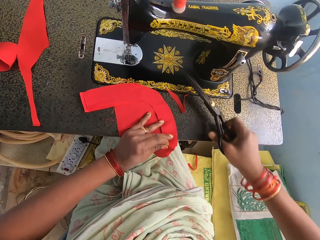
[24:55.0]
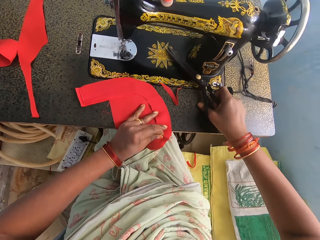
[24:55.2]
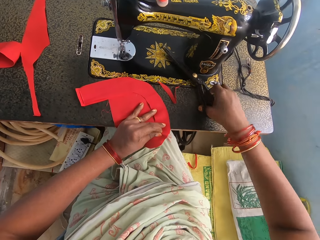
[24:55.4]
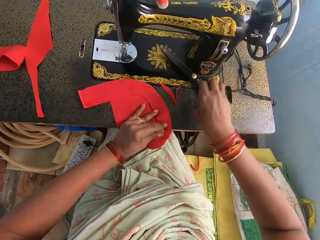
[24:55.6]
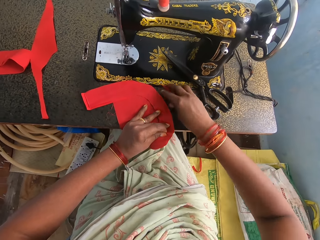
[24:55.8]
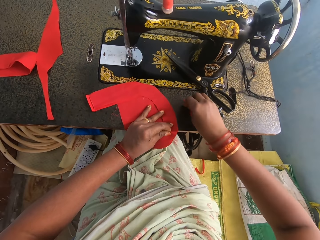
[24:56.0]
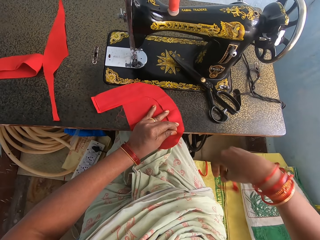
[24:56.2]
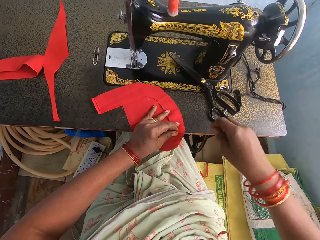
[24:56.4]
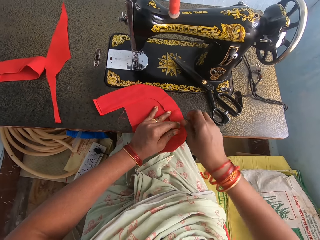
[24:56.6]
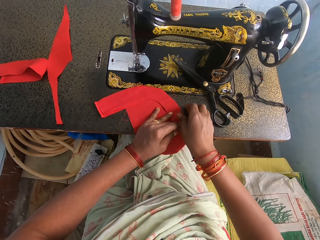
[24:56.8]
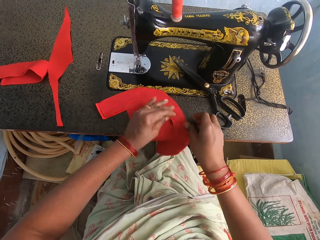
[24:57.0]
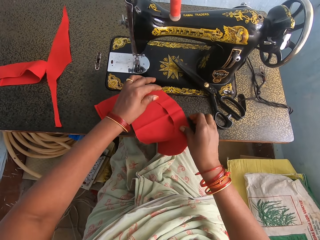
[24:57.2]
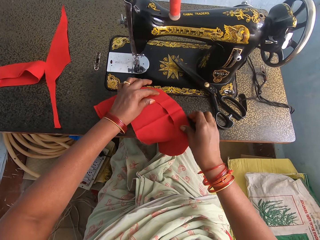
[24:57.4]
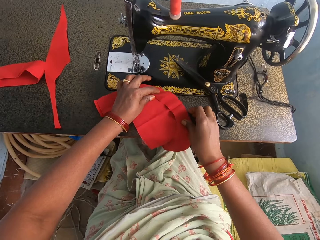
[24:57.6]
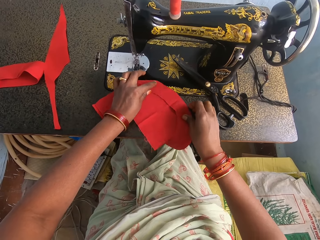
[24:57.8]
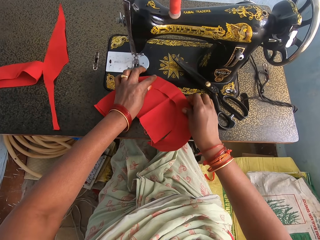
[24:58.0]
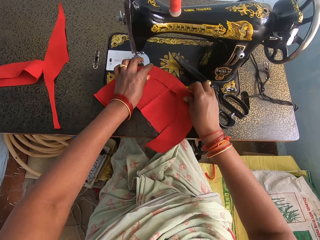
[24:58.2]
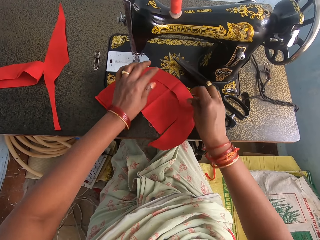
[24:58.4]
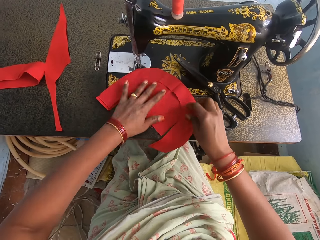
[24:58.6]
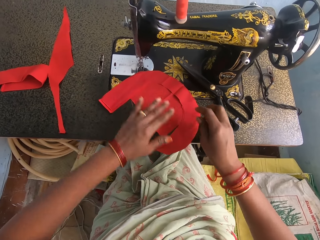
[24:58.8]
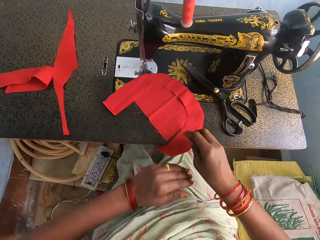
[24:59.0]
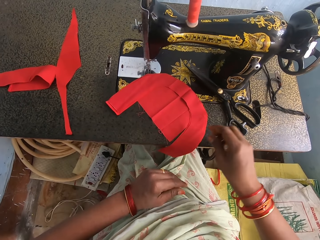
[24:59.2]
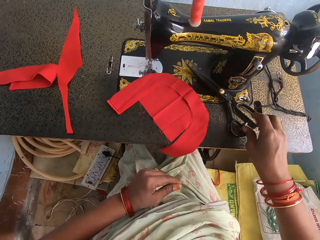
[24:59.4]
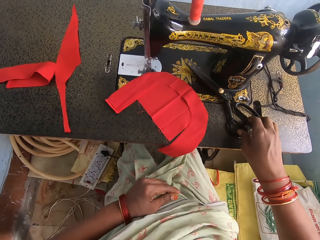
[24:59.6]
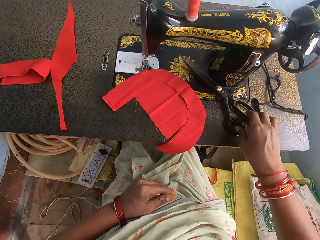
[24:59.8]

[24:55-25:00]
The camera wearer puts the scissors on the sewing machine. They move a piece of cloth. They move the piece of cloth to the sewing machine.
